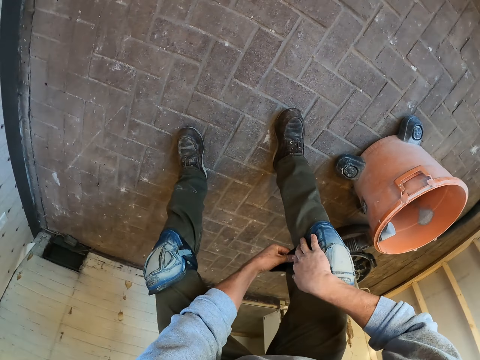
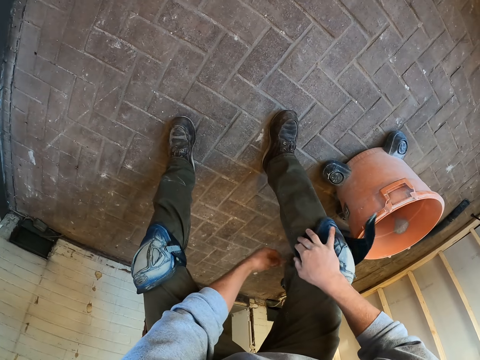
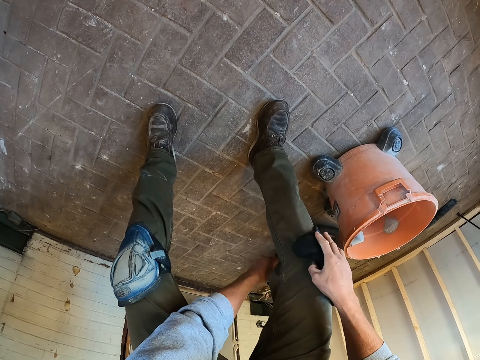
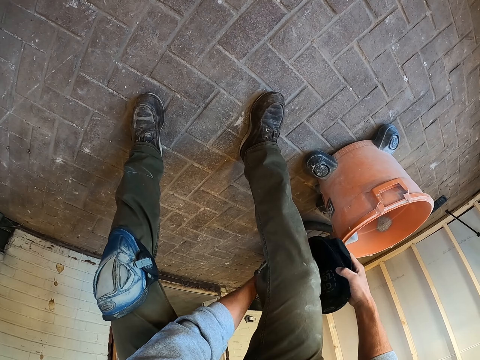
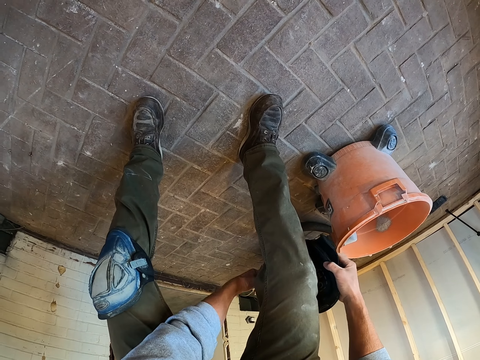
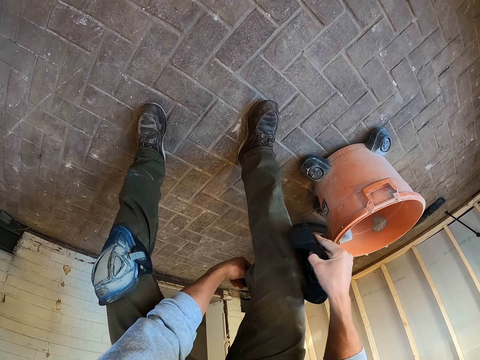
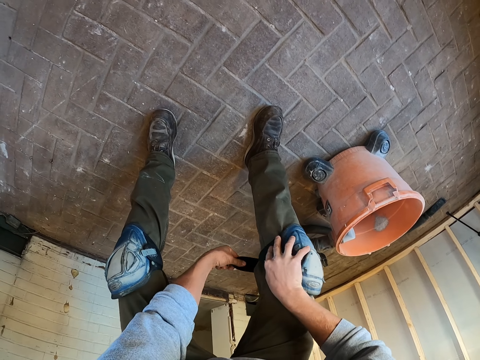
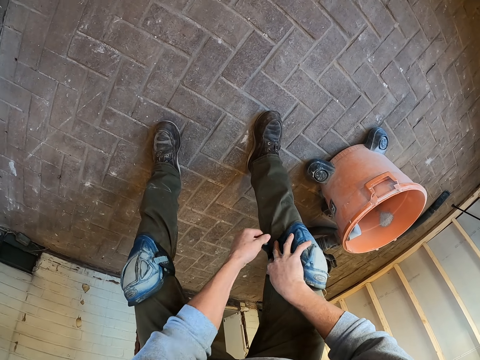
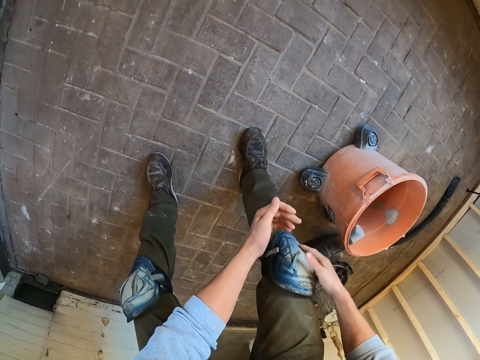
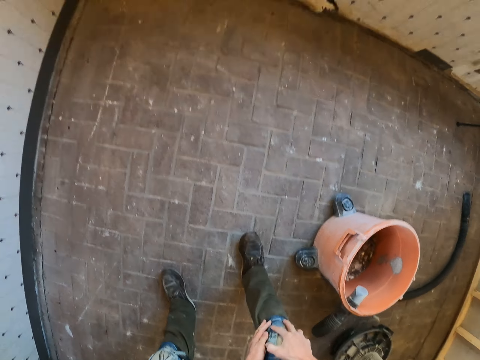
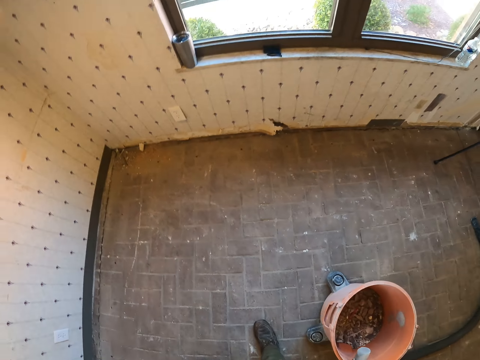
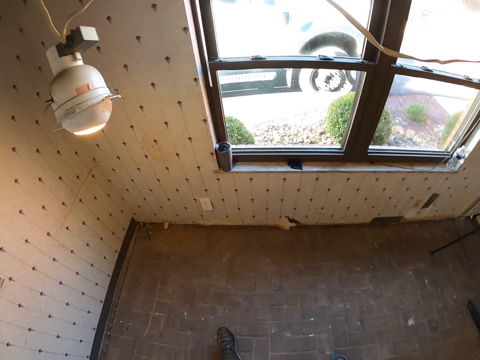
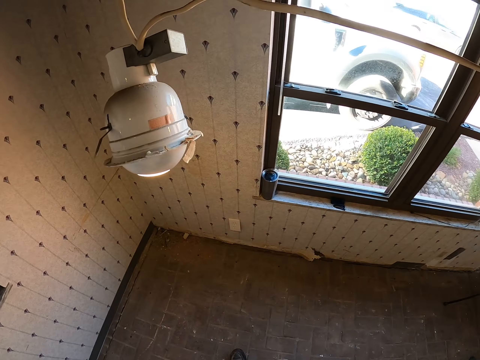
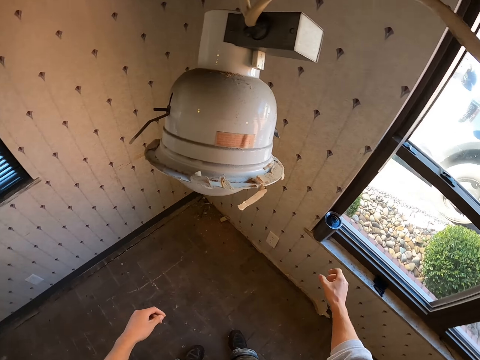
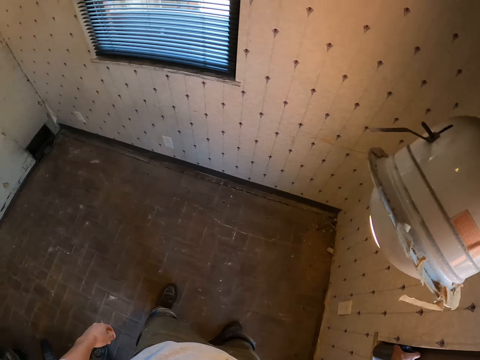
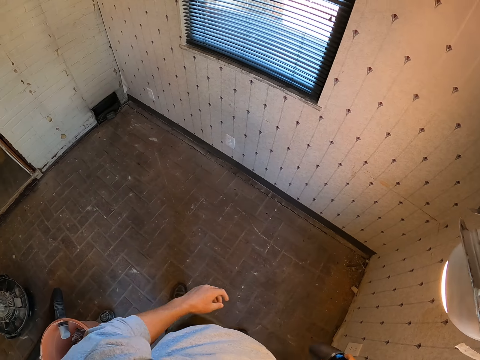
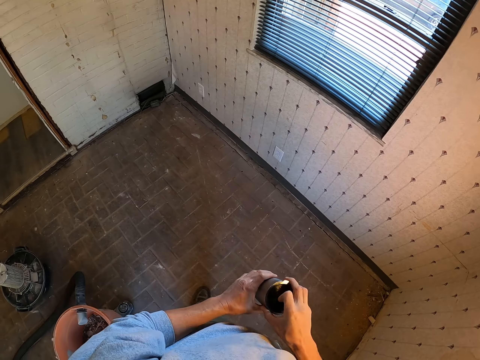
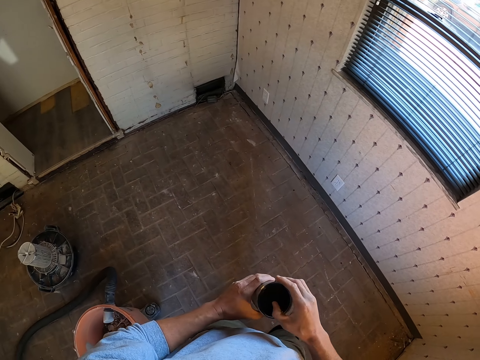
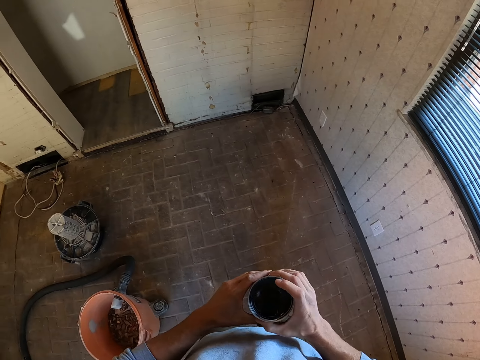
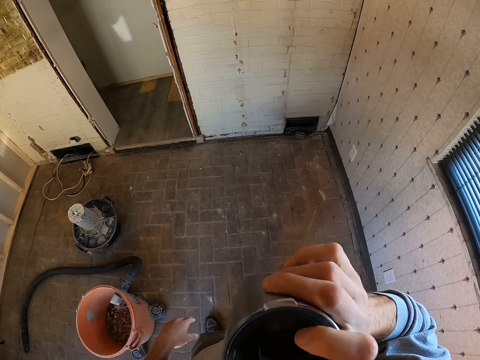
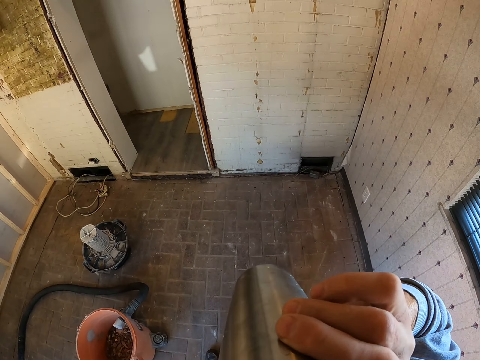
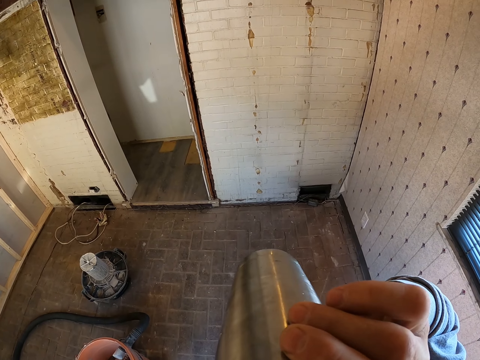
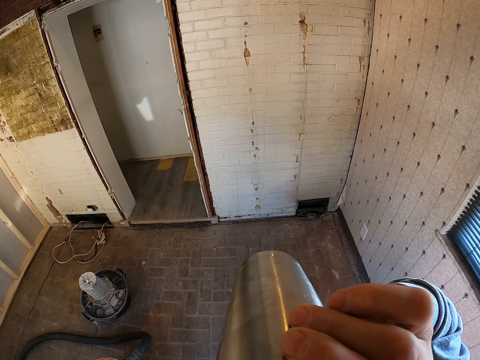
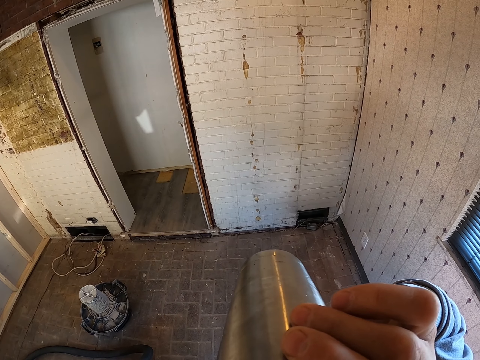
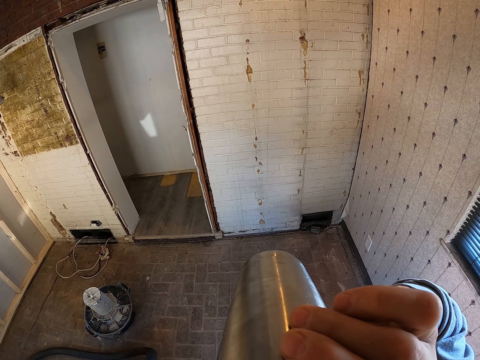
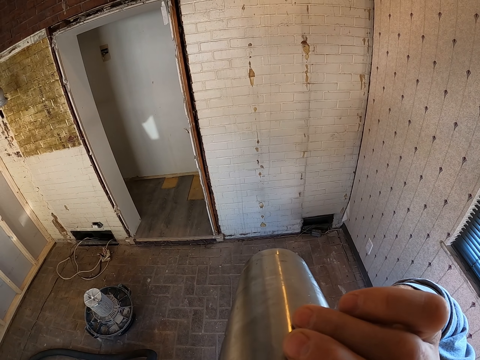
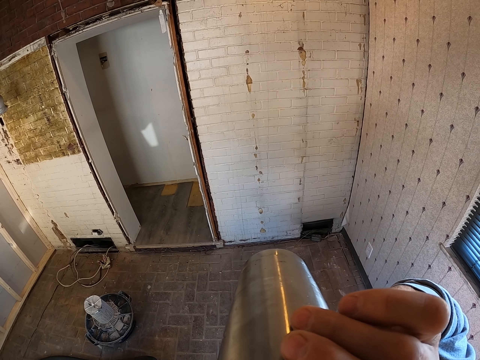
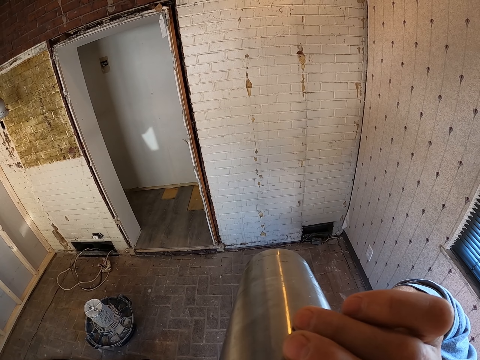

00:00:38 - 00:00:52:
The camera wearer looks at the window. They pick up a mug or cup from the window. They hold the cup. They drink from the mug.

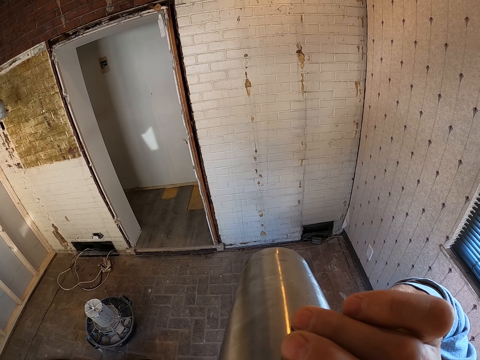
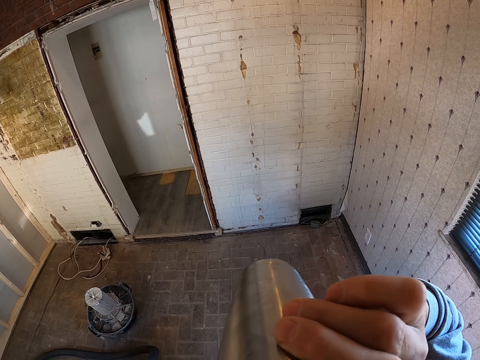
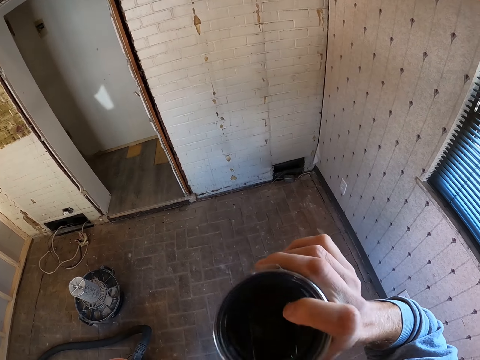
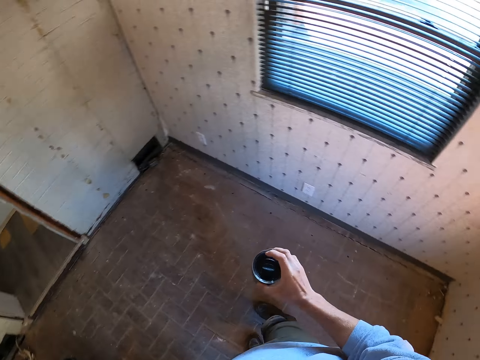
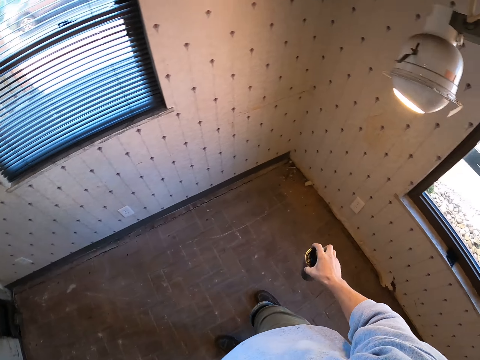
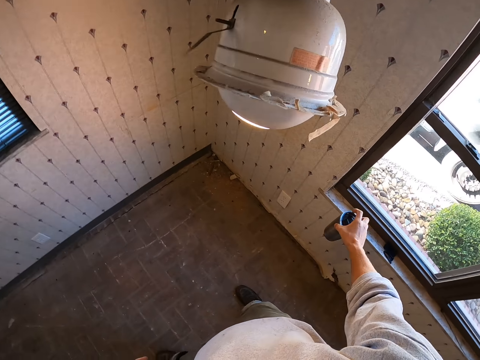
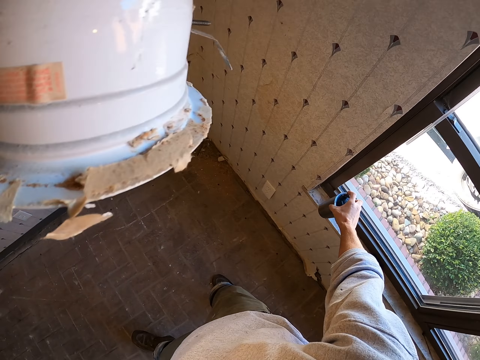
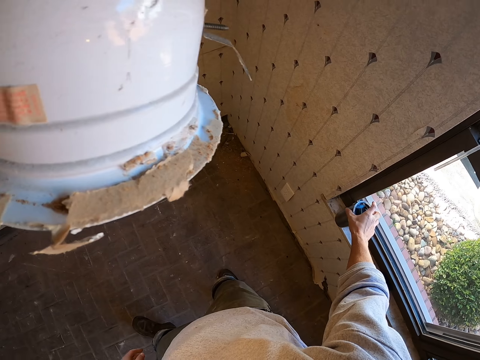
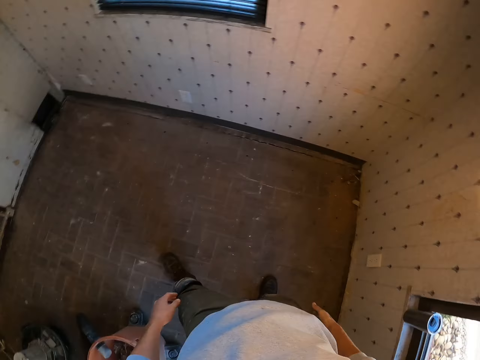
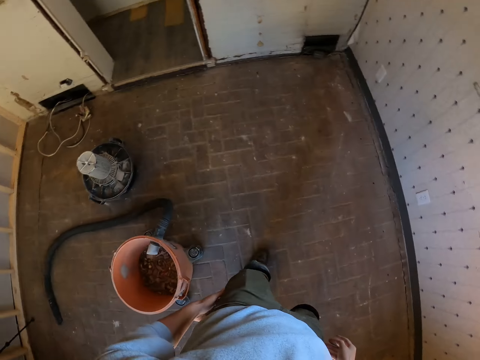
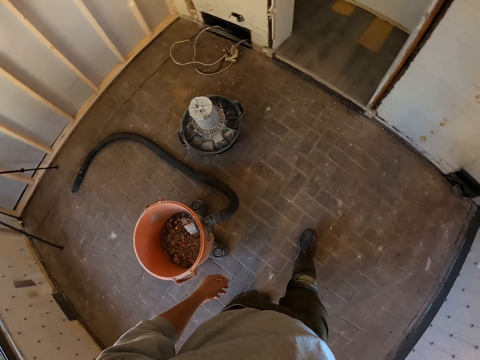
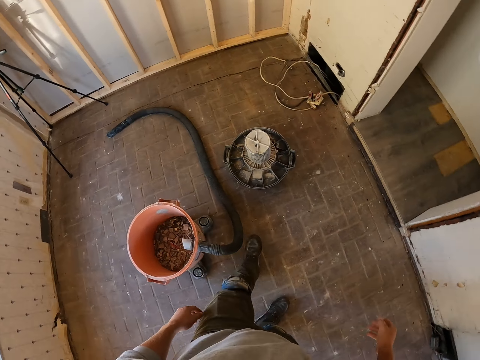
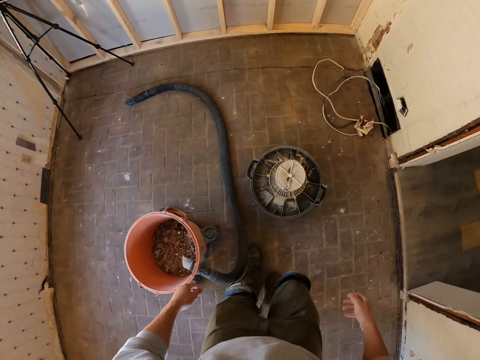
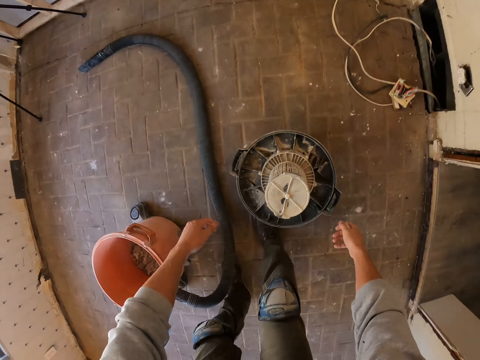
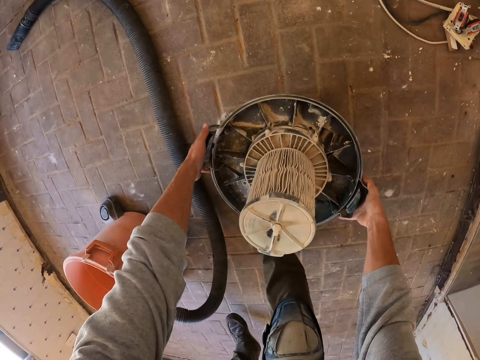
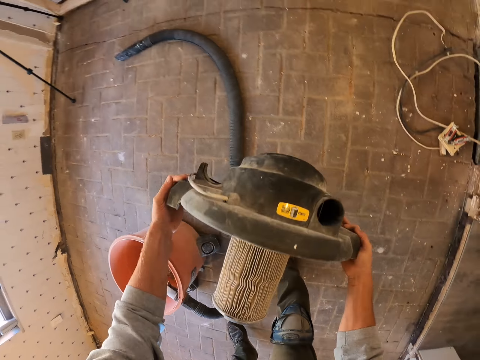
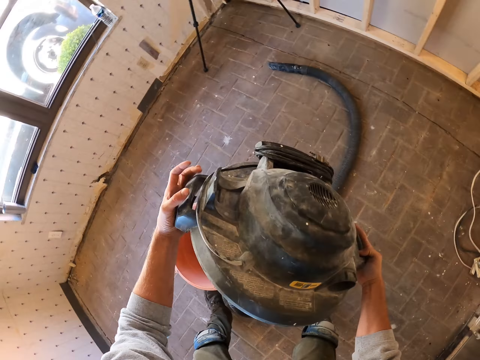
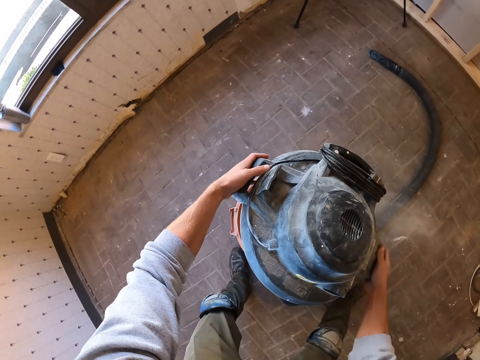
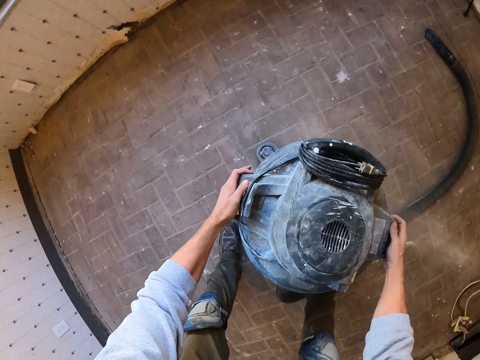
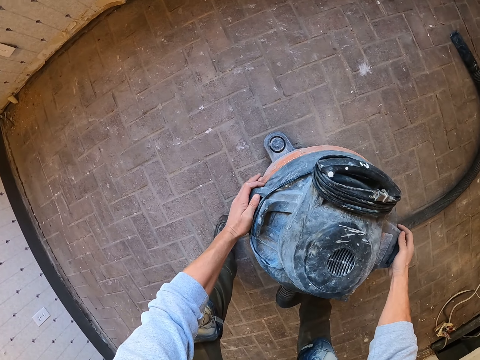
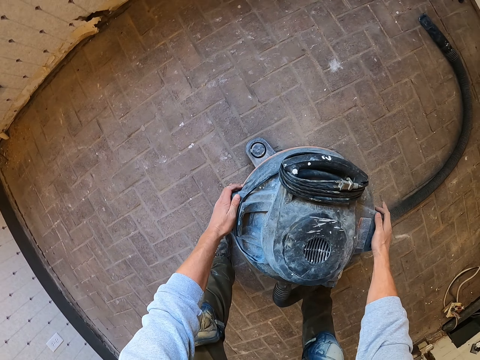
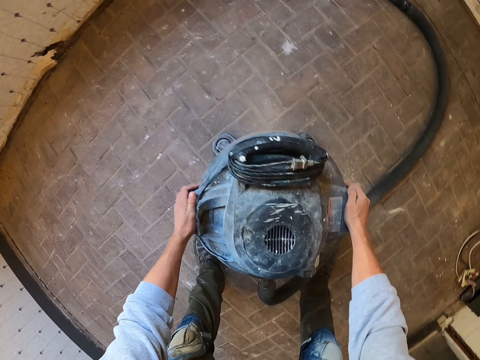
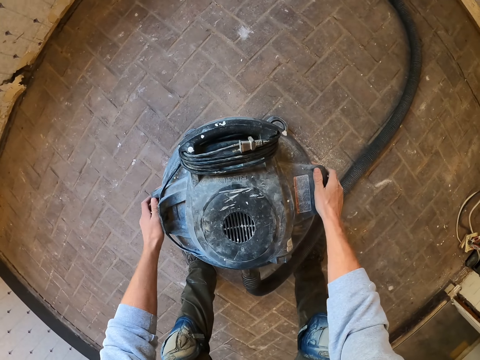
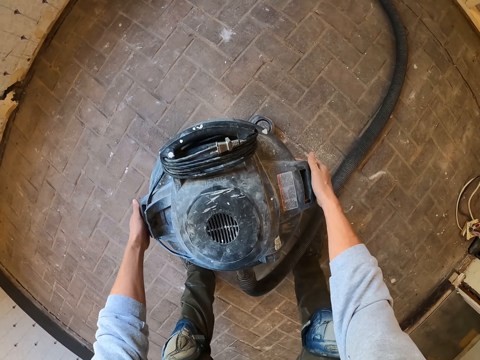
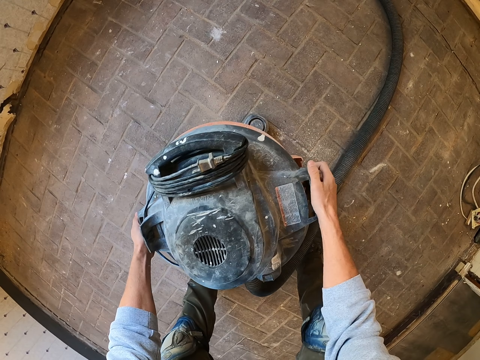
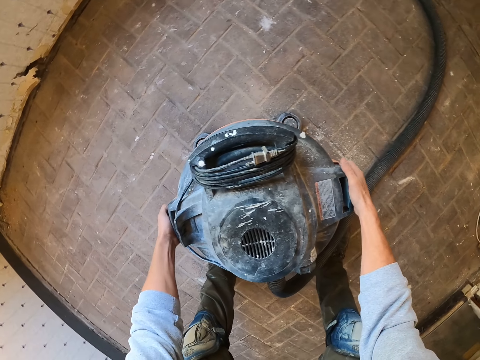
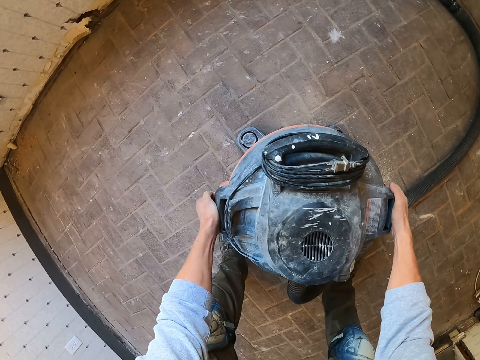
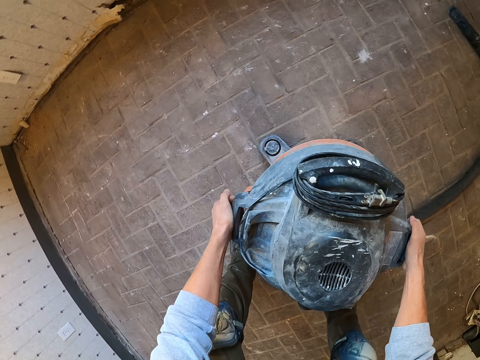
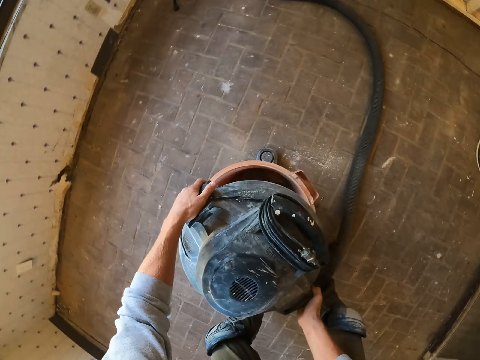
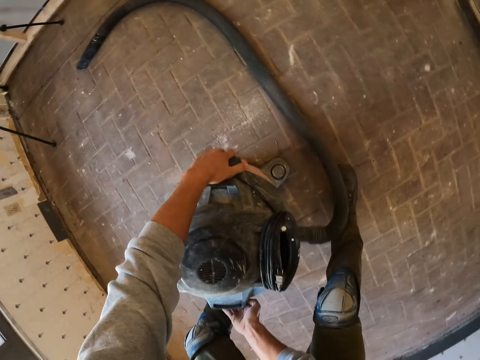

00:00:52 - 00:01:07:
The camera wearer puts the mug back on the window. They walk in the room. They pick up the vacuum cover. They put the lid on the vacuum cleaner. They hold the vacuum cover.
